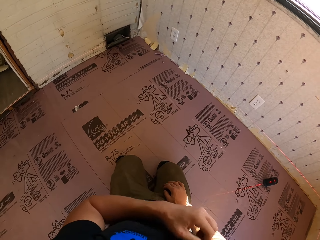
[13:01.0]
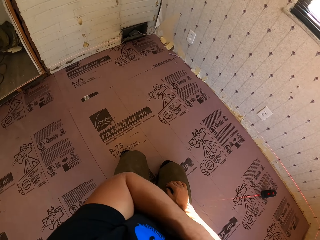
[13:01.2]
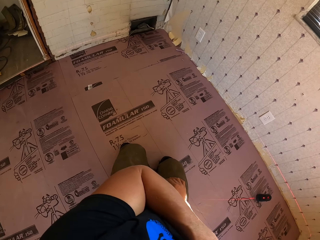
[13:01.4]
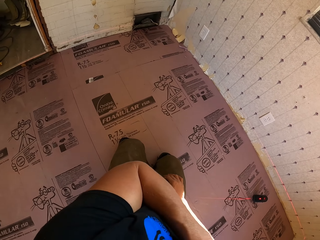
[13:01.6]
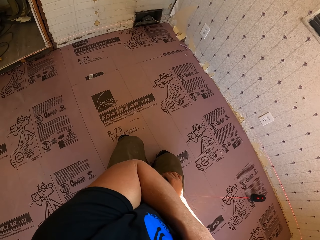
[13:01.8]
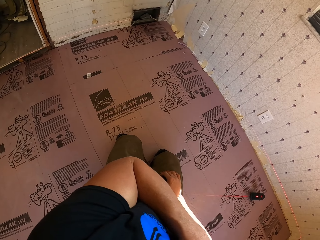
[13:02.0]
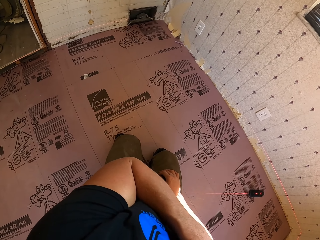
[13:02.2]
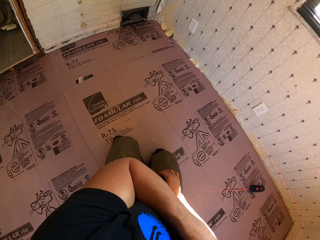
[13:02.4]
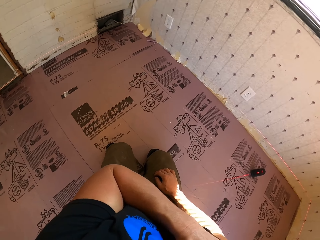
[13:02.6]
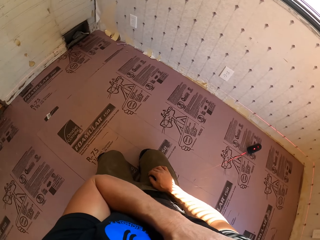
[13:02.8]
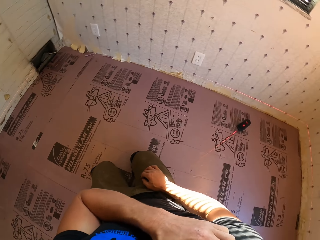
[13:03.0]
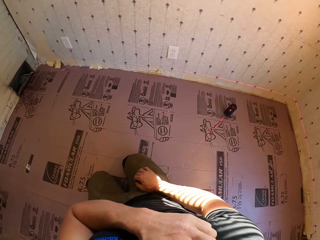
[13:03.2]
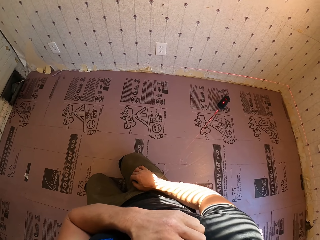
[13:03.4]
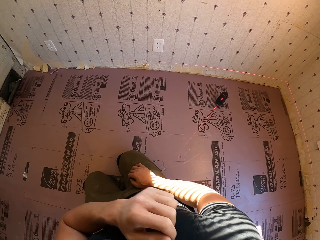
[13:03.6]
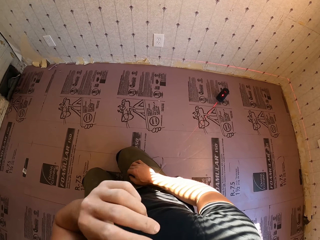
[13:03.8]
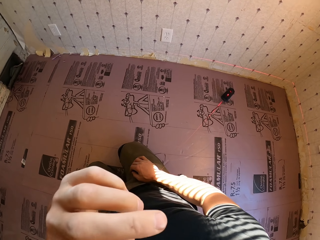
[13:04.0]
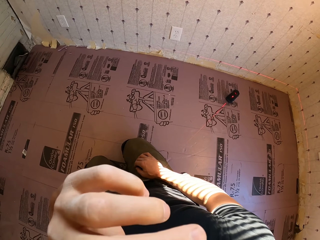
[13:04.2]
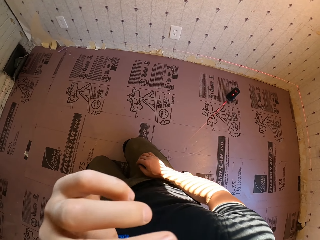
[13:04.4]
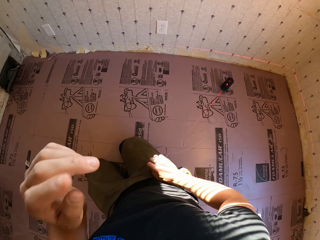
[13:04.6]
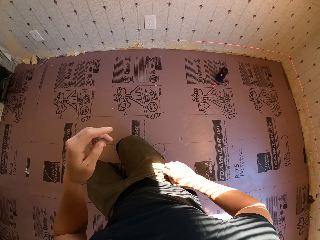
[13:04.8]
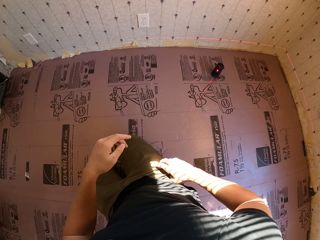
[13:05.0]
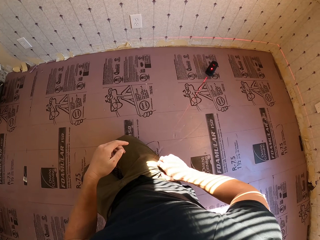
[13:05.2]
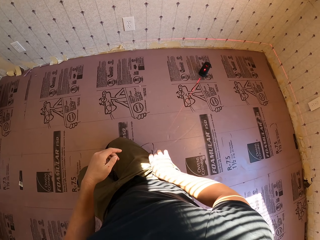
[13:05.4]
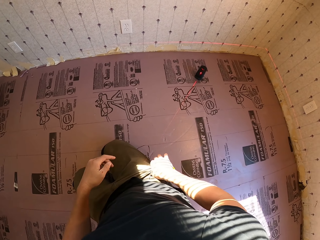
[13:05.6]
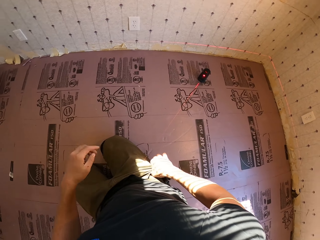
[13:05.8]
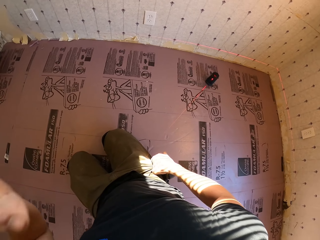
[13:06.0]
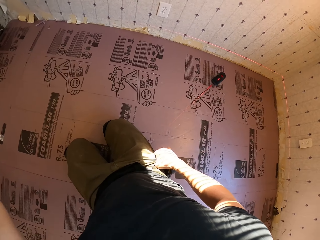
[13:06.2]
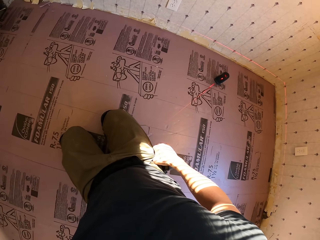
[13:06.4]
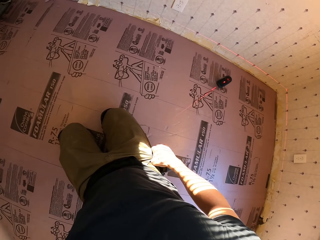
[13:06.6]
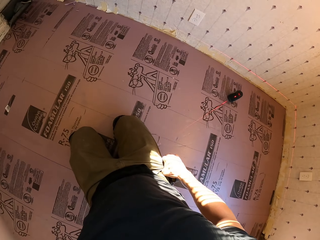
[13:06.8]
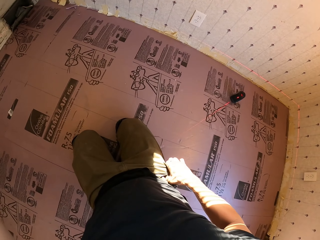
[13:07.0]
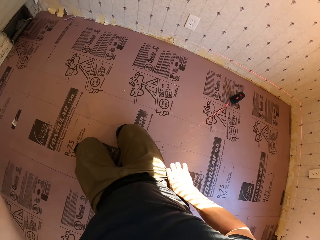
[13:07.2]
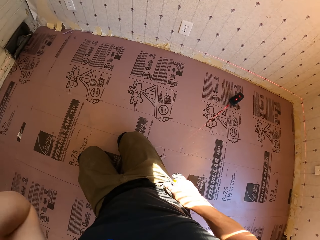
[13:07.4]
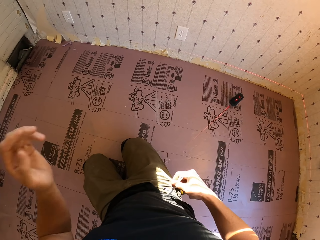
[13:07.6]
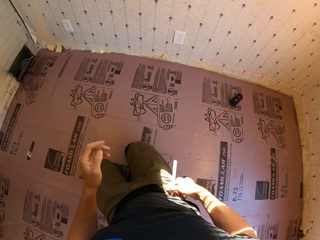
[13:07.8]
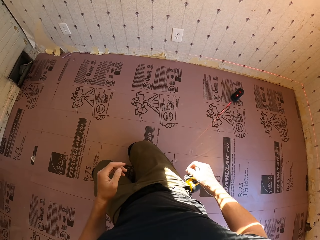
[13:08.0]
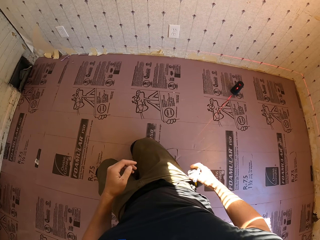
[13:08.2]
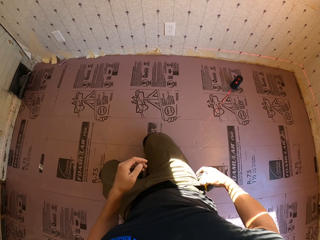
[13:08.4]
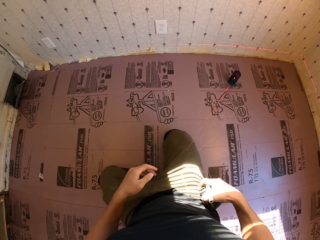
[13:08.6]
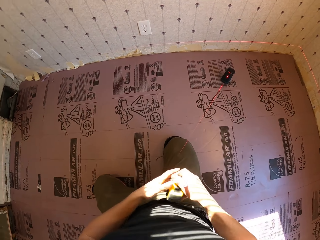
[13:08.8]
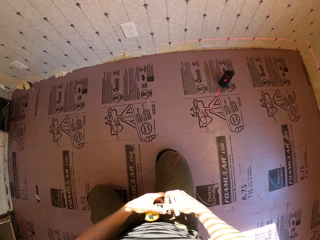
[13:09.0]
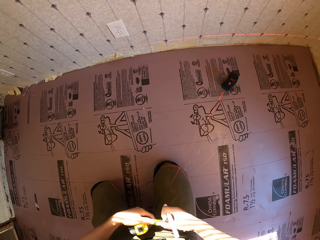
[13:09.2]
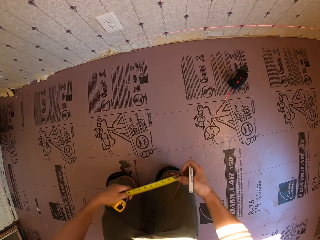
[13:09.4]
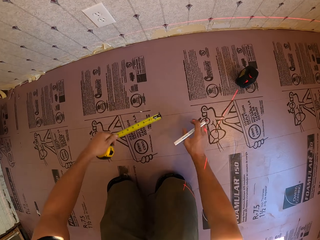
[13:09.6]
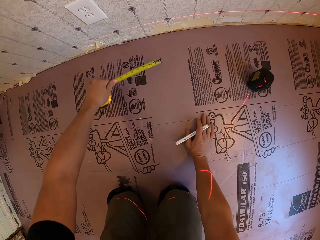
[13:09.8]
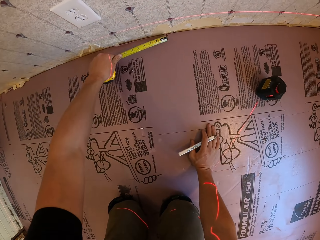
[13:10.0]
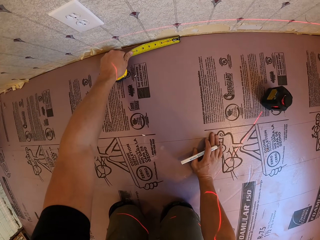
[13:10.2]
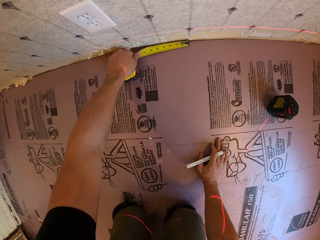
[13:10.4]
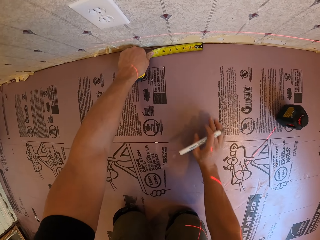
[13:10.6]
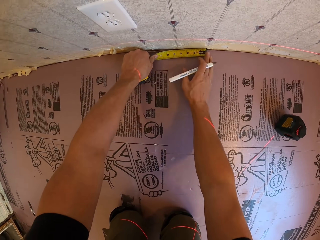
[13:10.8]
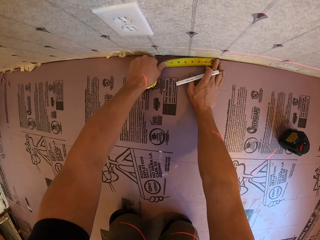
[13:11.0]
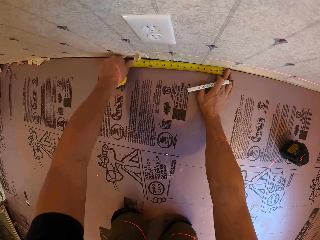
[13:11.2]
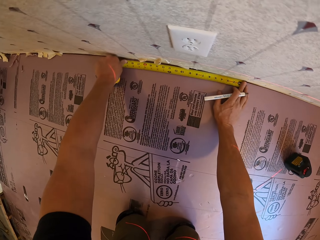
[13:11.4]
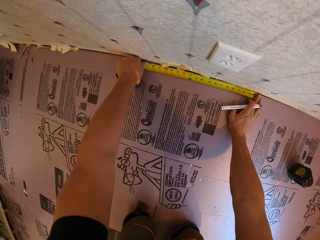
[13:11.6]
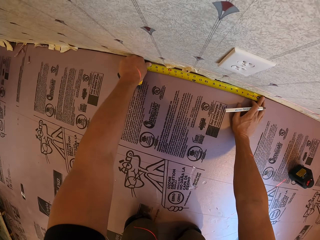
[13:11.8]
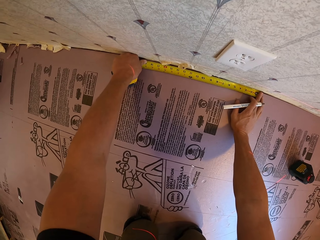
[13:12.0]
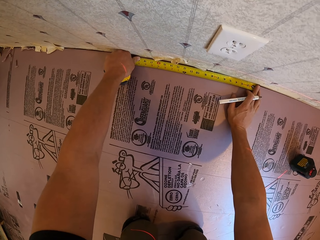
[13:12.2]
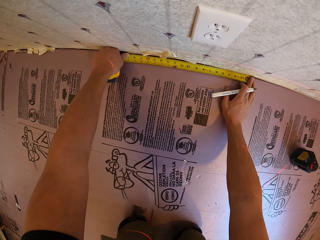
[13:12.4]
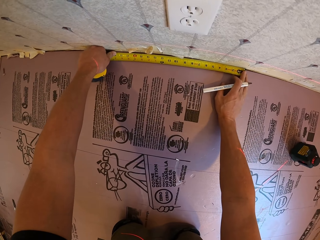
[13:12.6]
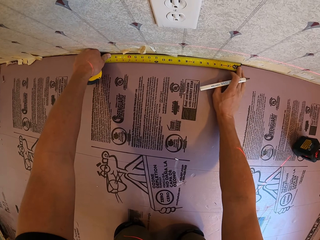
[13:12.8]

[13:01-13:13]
The camera wearer scratches his face with his left hand. He puts his right hand in his pocket. He picks the pencil in his pocket. He picks the tape measure in his pocket. He unfolds the tape measure. He measures the wall with the tape measure.

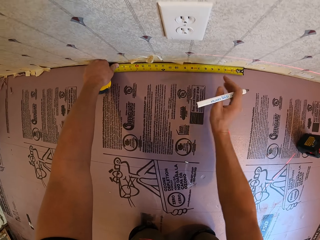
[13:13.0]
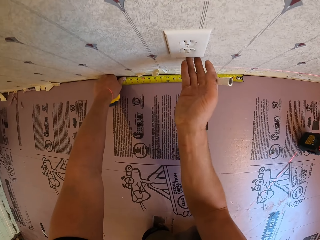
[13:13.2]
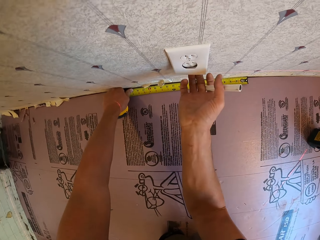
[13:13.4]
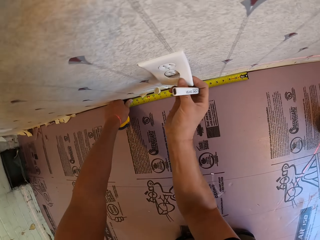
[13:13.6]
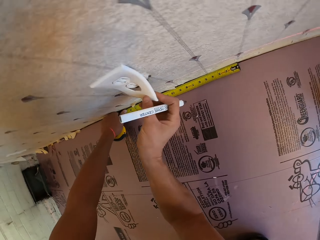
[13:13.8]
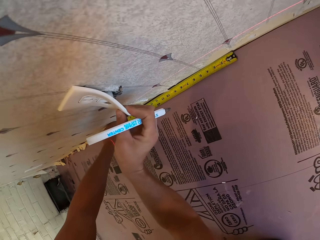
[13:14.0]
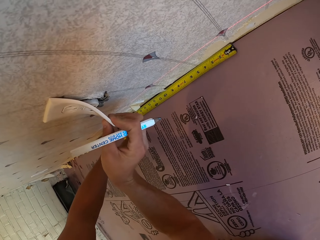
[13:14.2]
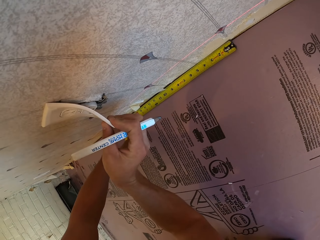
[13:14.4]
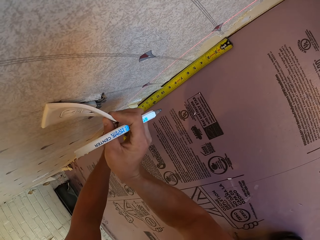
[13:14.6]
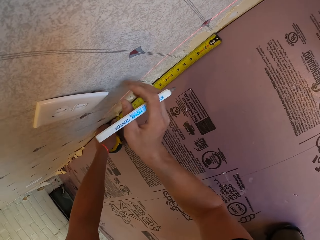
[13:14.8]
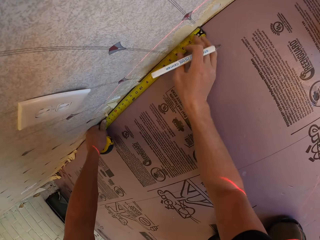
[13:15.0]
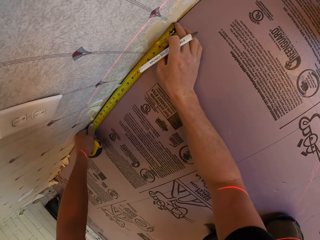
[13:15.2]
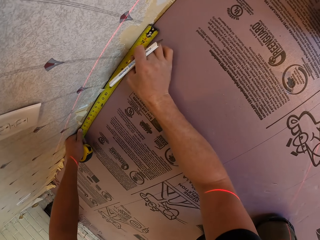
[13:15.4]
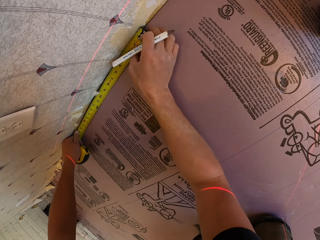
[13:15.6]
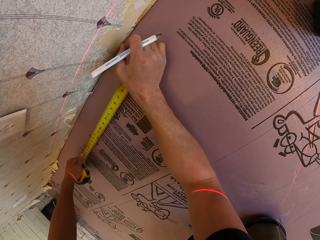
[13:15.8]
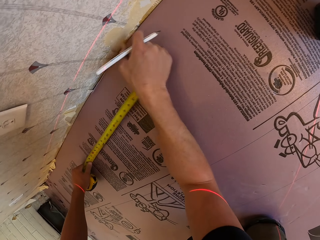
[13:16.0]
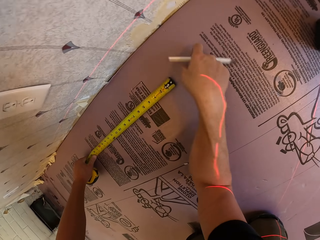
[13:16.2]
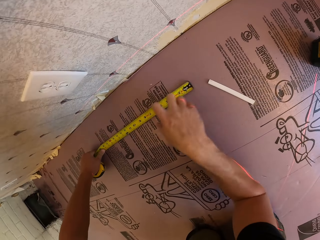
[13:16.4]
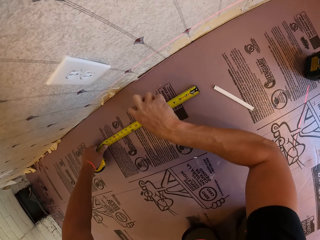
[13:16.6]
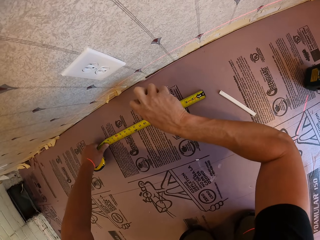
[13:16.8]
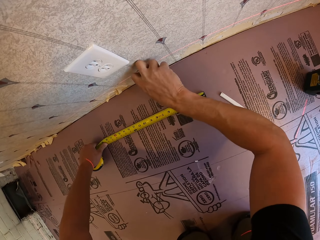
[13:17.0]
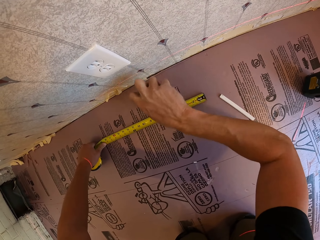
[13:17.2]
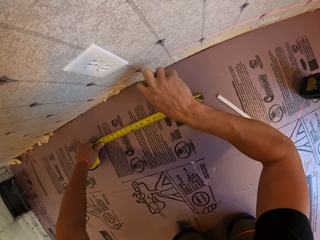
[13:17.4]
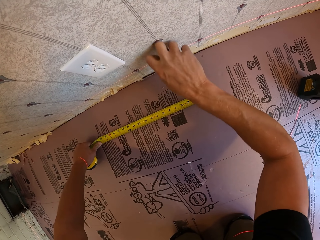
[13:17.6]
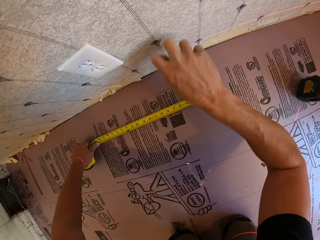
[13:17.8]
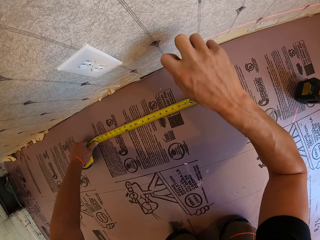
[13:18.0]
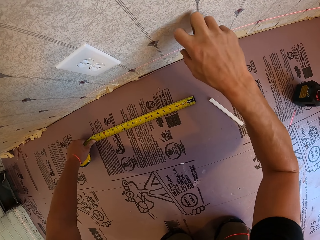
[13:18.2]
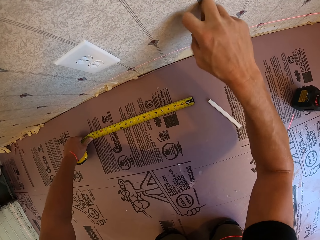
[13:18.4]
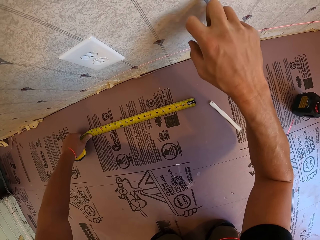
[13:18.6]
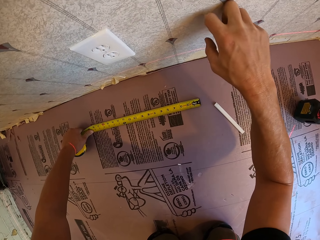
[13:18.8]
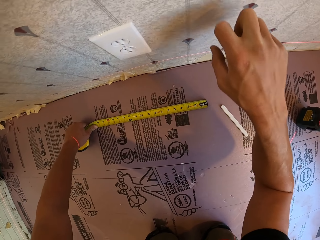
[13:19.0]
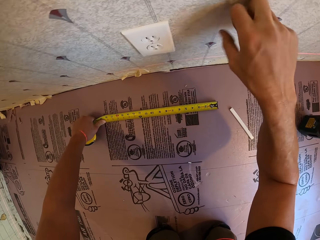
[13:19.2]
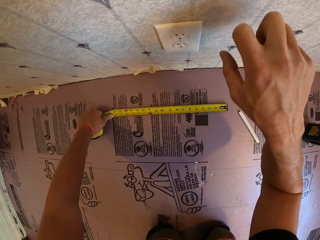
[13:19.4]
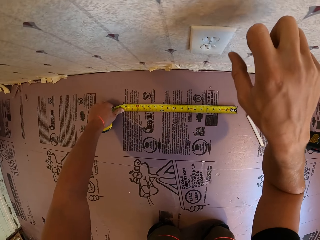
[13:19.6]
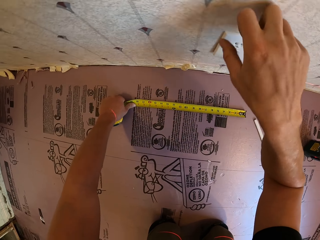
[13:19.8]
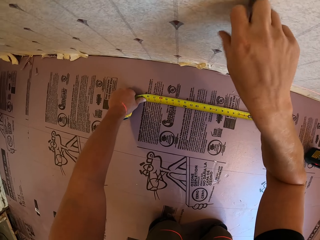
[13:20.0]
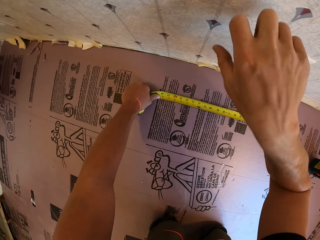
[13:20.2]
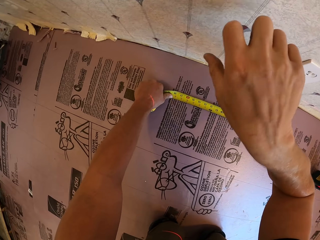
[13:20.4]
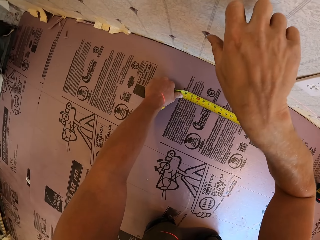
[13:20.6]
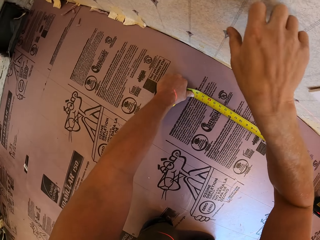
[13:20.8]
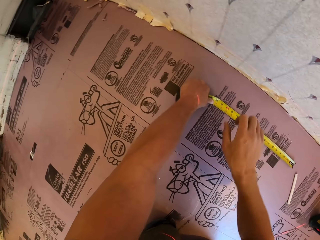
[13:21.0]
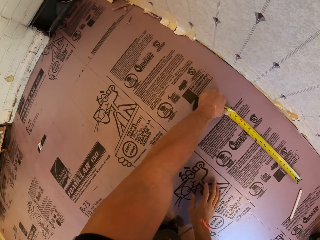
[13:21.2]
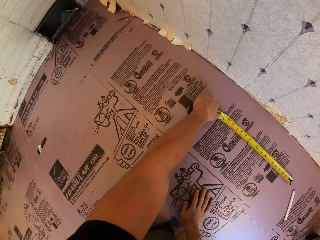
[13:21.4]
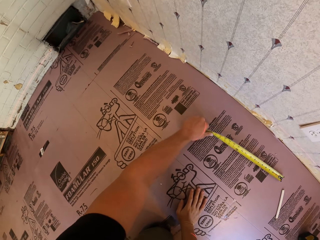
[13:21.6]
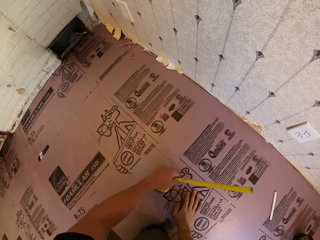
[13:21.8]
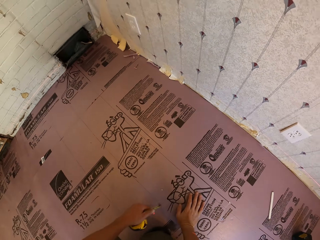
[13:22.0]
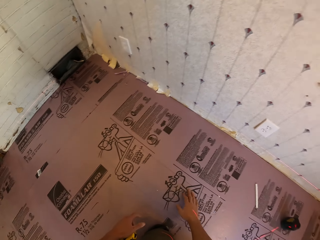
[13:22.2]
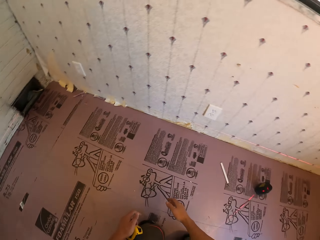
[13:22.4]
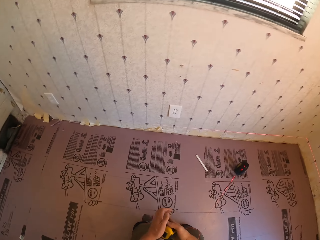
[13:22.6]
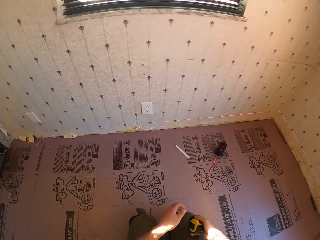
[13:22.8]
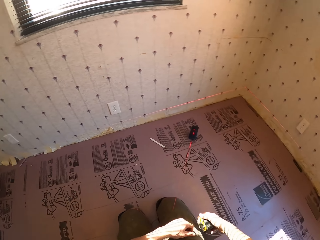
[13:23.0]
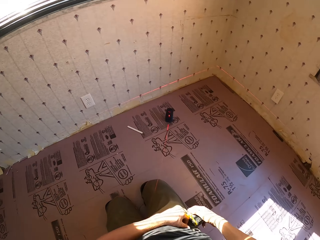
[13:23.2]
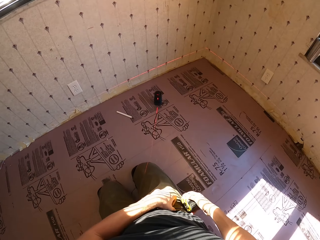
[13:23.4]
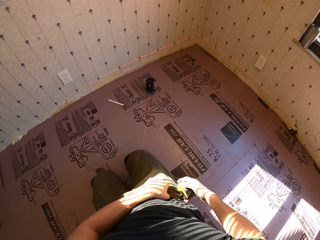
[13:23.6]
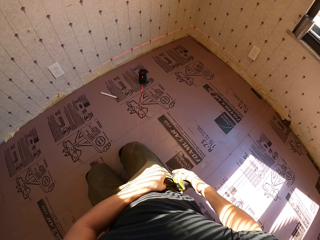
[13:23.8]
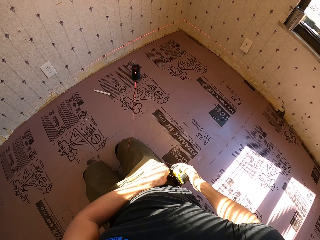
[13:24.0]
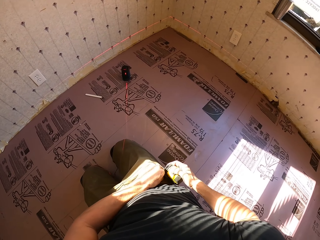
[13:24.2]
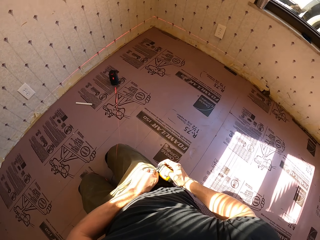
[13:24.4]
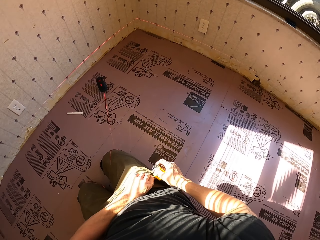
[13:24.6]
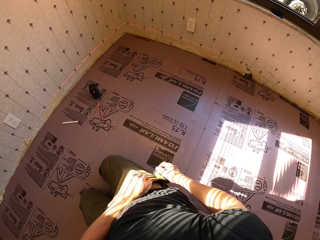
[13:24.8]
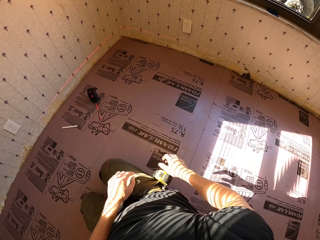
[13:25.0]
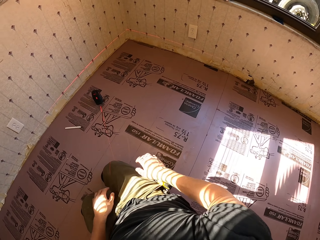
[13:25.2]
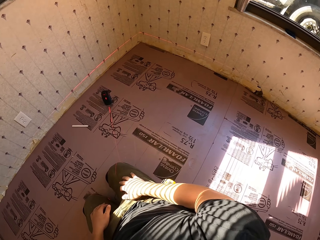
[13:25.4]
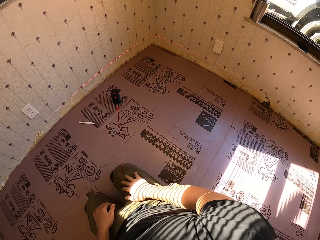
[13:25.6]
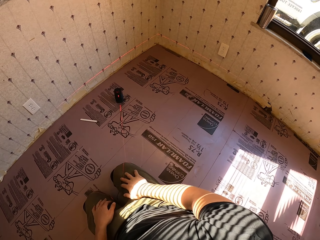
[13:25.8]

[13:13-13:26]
The camera wearer lifts the socket cover with his right hand. He rubs the wall with his hand. He places the pencil on the floor. He knocks the wall with his fingers. He hits the floor with his right hand. He sits upright. He hangs the tape measure on his pocket.
